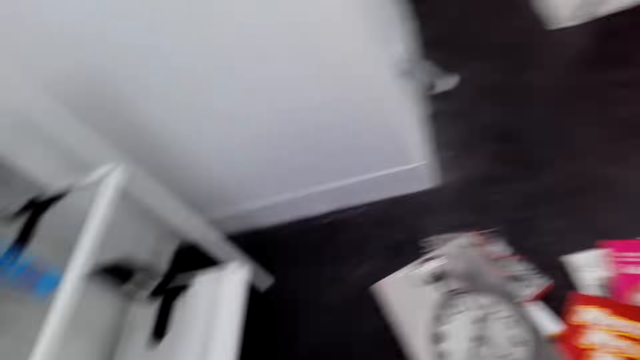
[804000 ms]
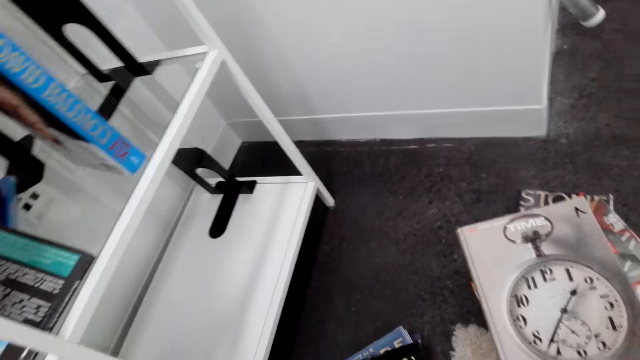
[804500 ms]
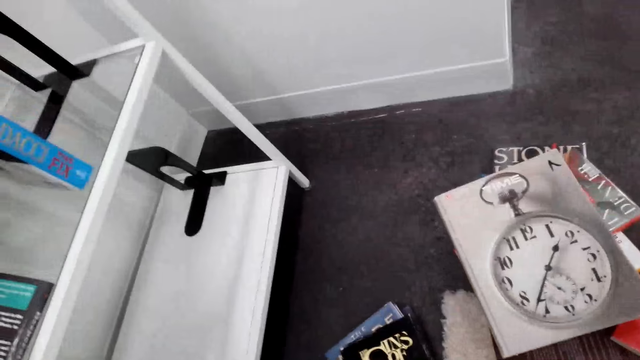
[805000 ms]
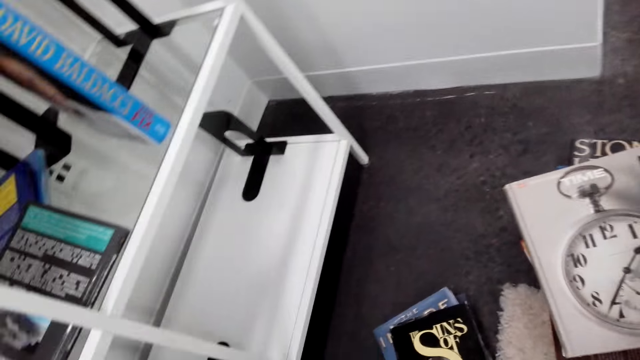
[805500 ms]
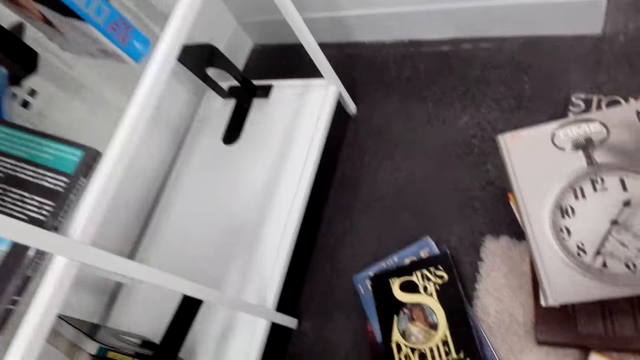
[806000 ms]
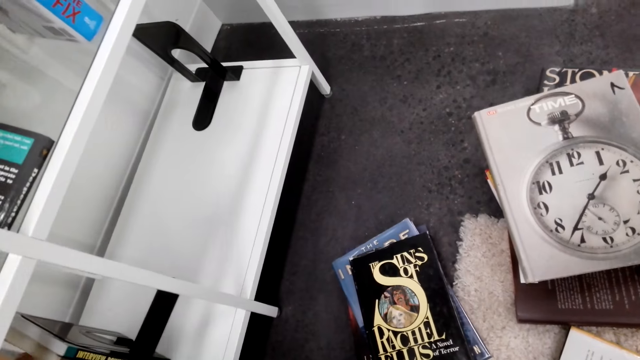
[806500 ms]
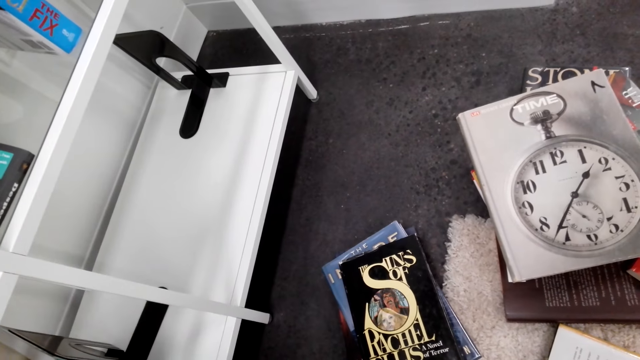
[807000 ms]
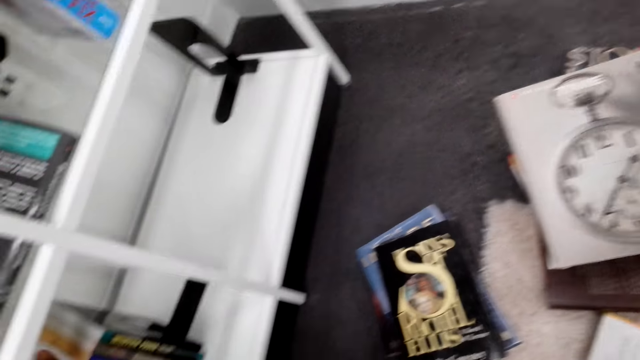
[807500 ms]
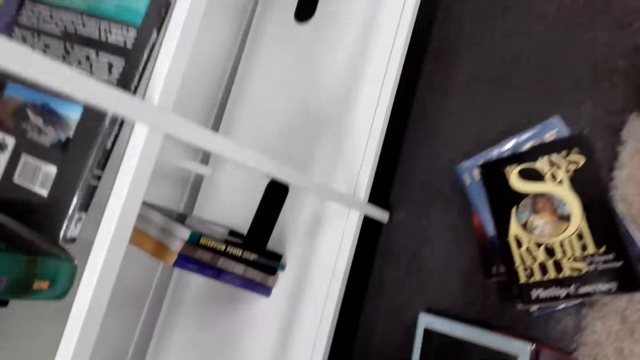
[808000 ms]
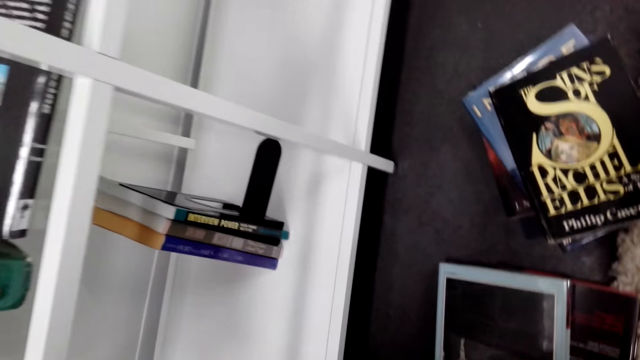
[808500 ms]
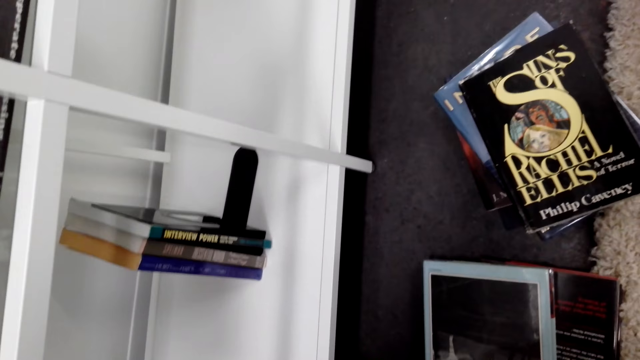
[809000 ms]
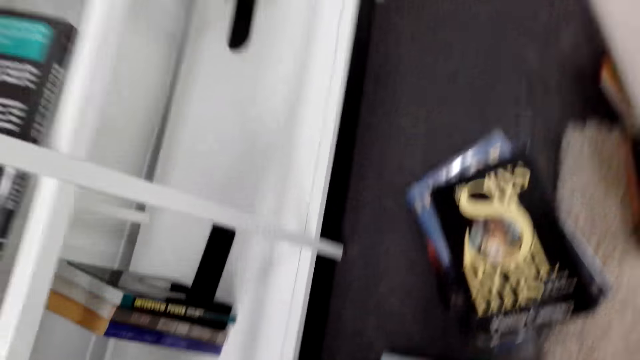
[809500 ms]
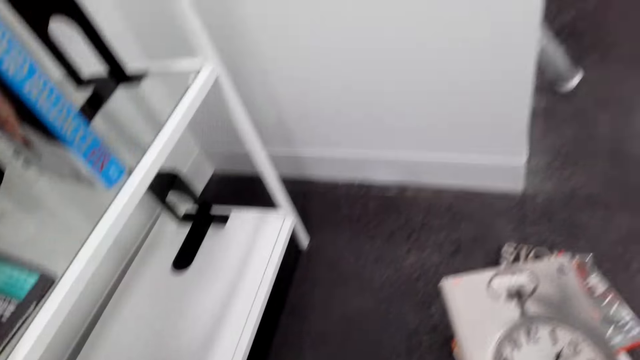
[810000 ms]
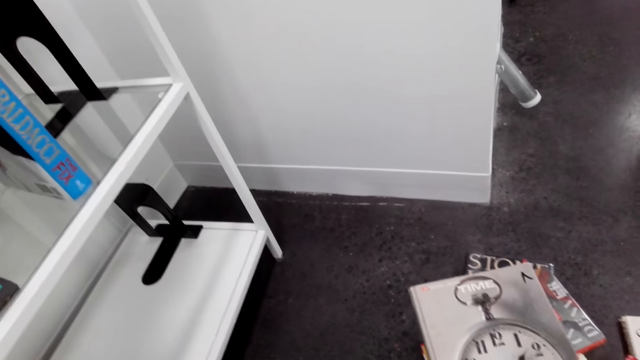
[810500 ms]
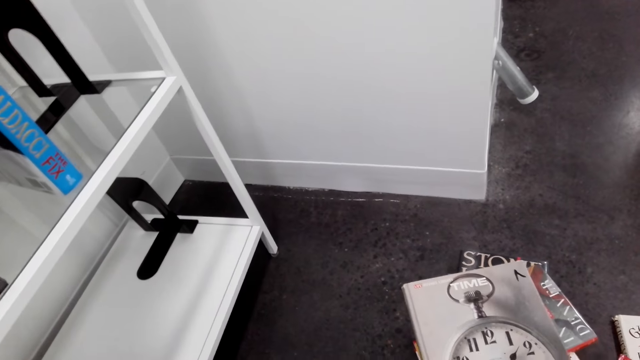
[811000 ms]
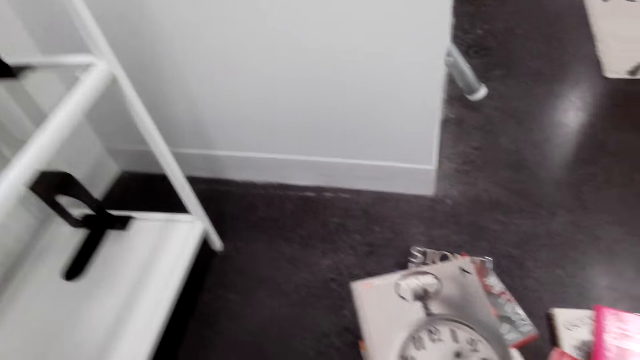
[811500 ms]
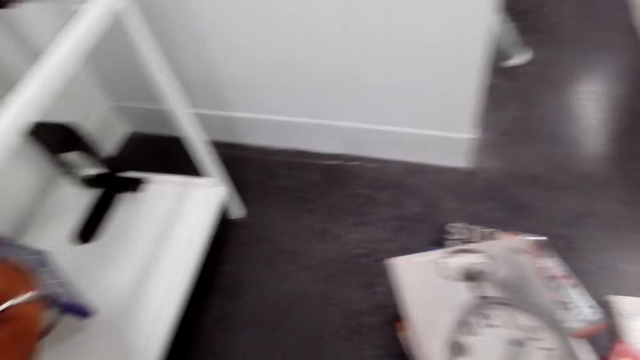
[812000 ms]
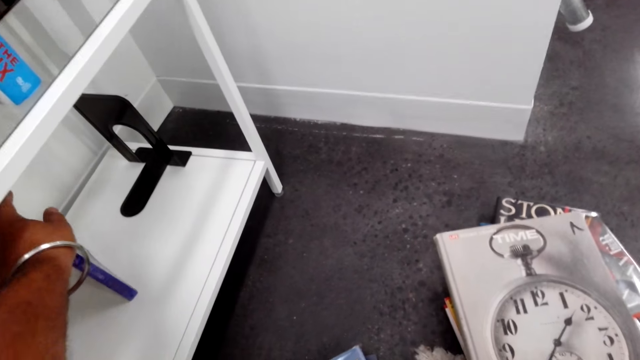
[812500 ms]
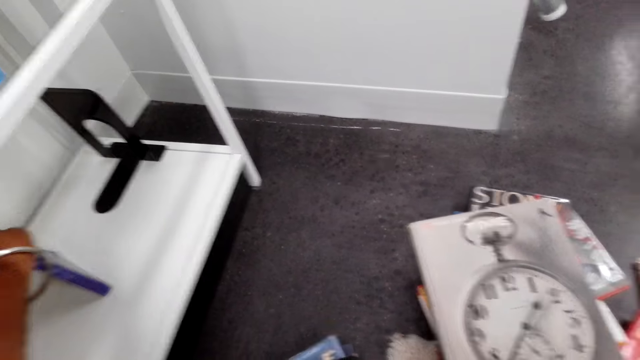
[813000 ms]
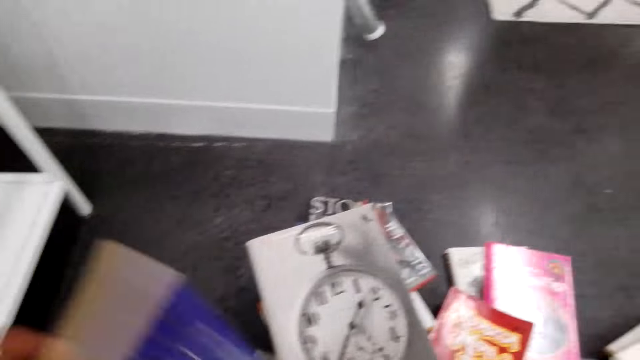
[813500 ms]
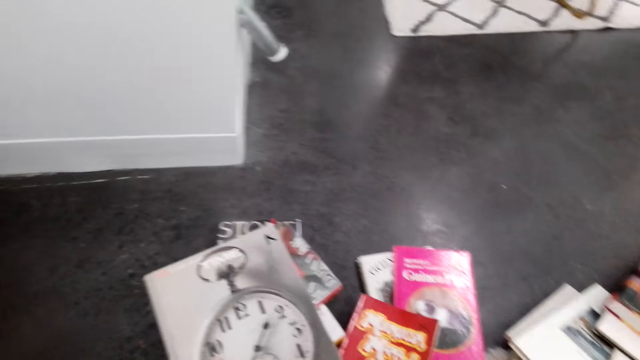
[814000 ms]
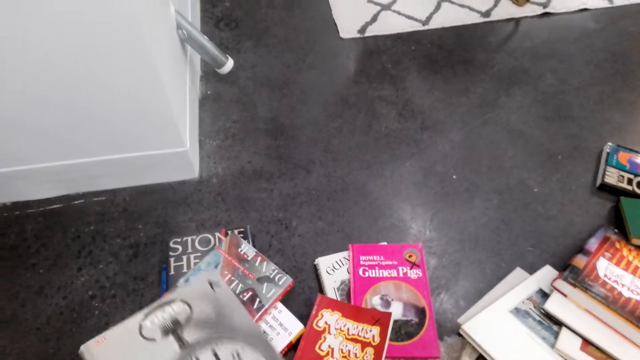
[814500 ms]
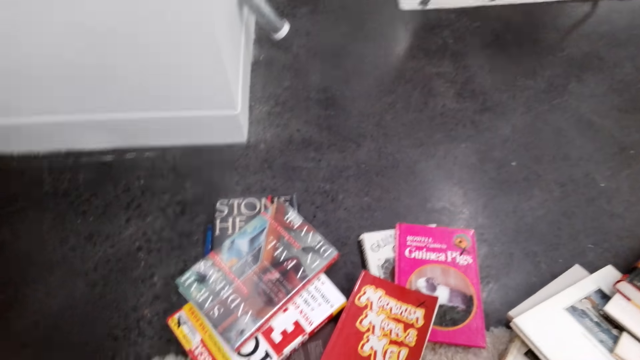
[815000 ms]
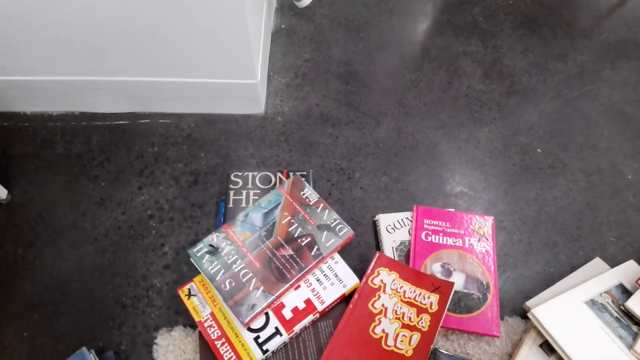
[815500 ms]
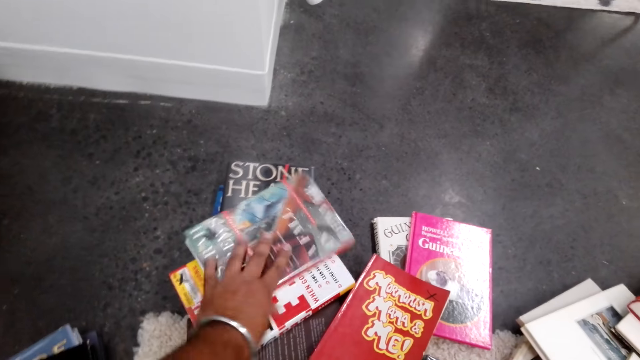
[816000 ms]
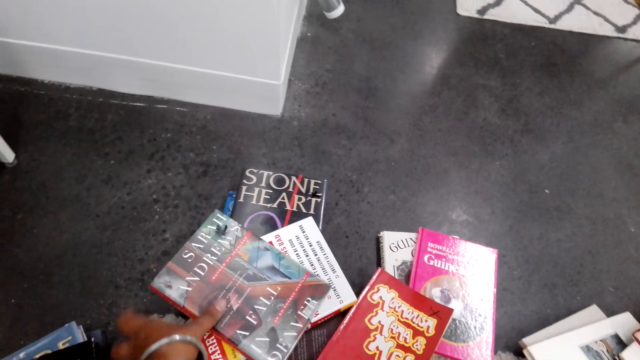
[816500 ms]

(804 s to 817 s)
The camera wearer turns with the book to the bookshelf. He stares round at the books on the floor near the bookshelf. He holds the book in his hand inside the bookshelf. He puts the book on the bookshelf. He drops a book on the floor from the bookshelf. He collects the other books on the floor.

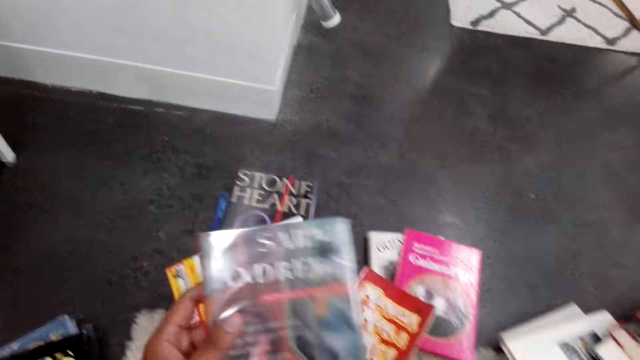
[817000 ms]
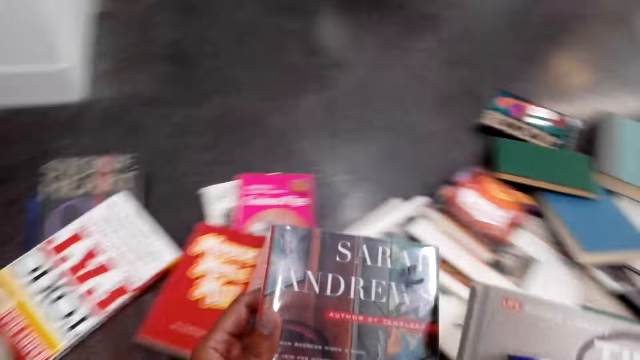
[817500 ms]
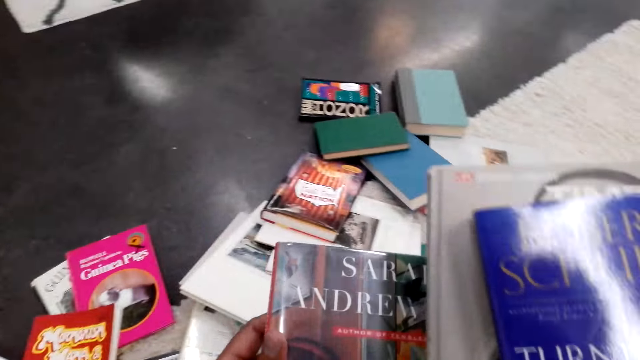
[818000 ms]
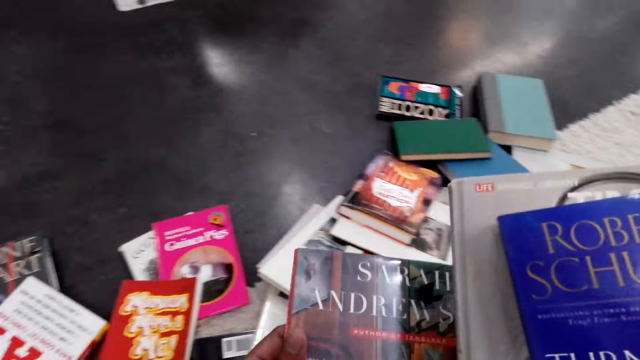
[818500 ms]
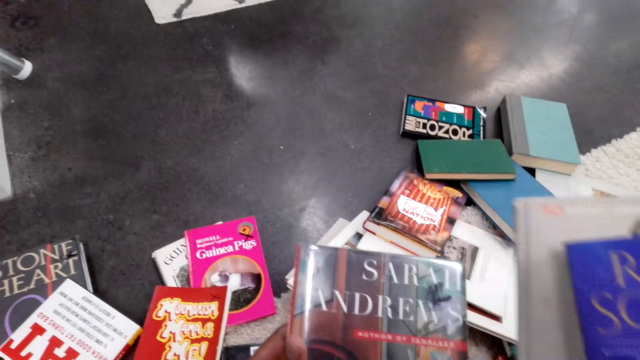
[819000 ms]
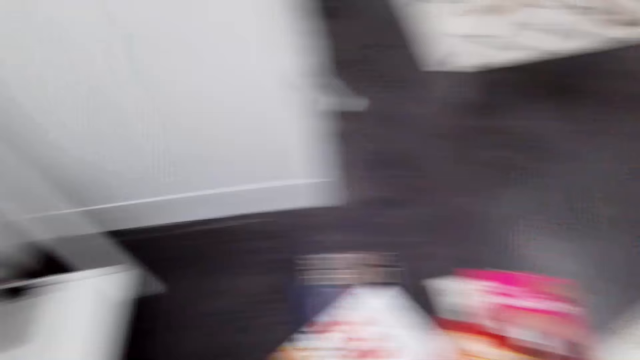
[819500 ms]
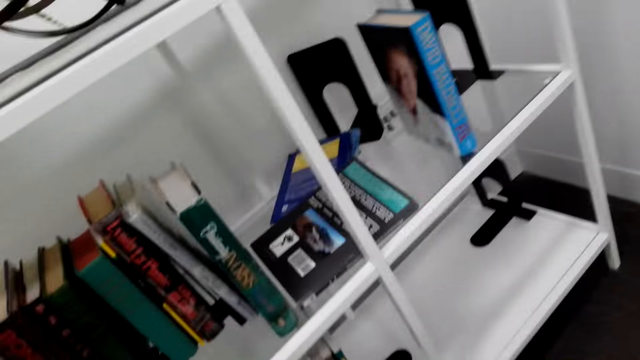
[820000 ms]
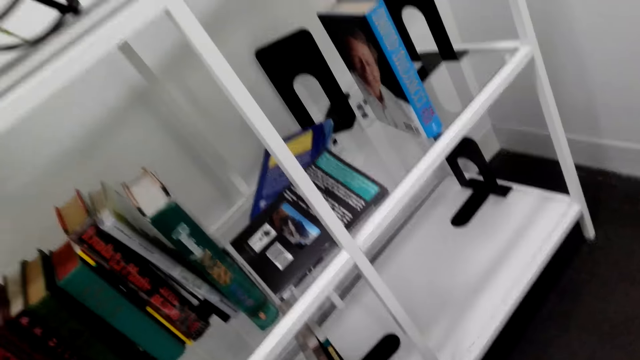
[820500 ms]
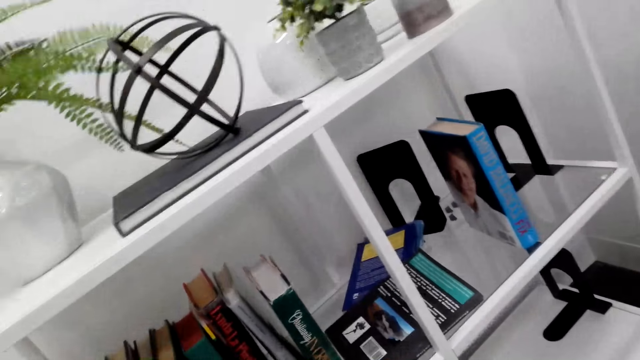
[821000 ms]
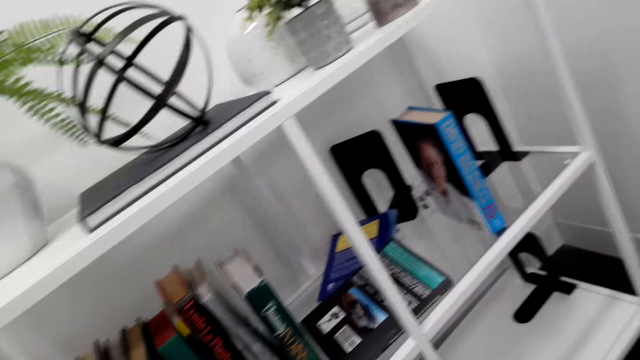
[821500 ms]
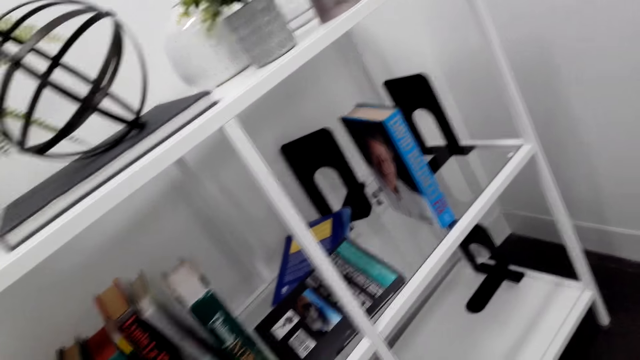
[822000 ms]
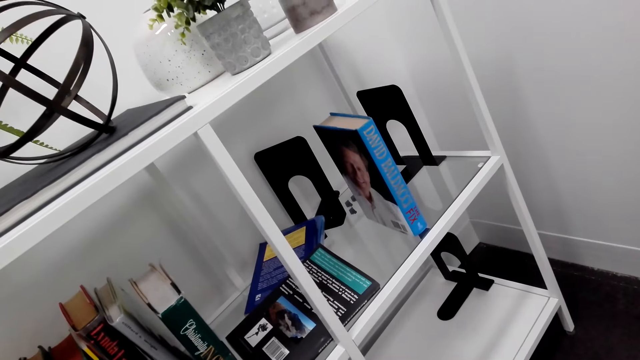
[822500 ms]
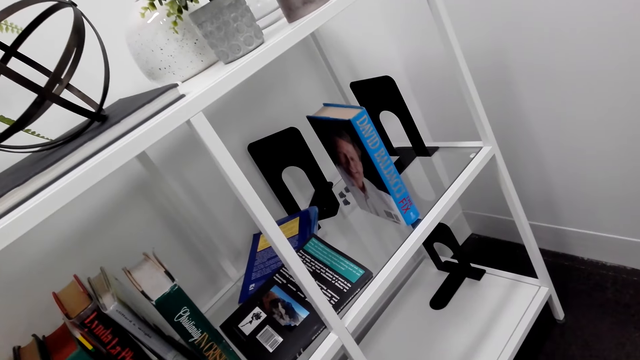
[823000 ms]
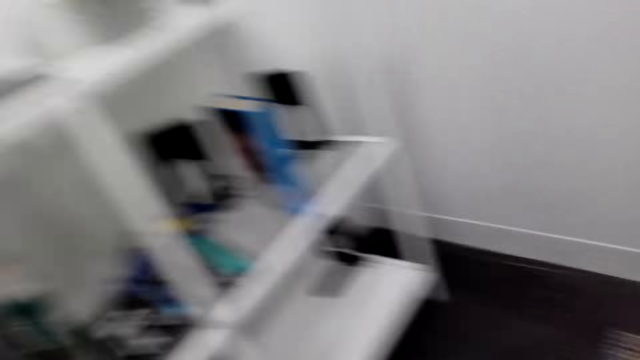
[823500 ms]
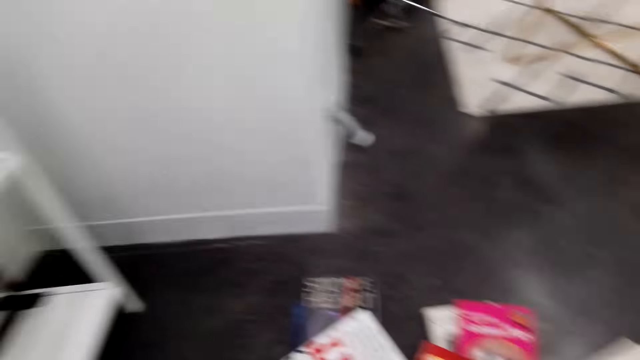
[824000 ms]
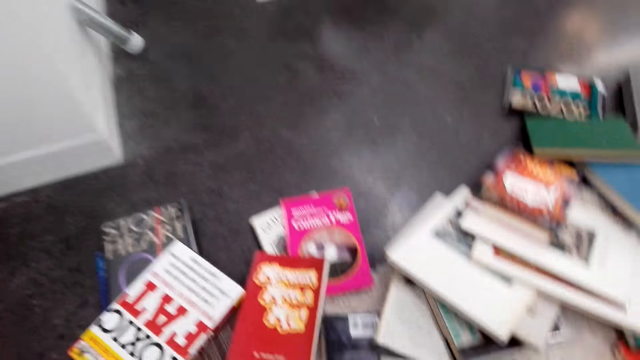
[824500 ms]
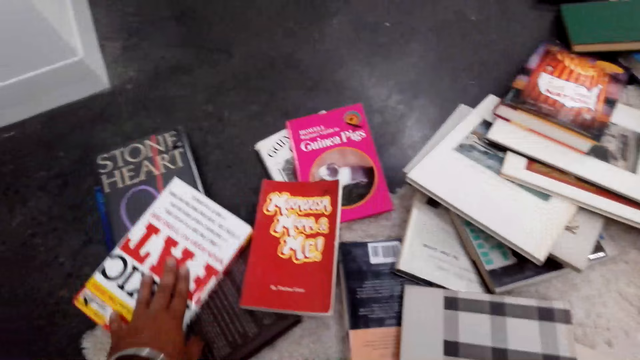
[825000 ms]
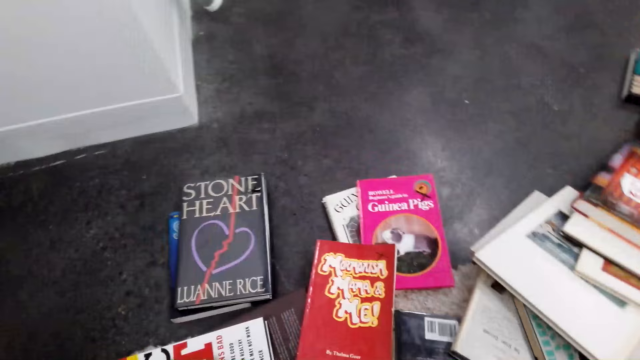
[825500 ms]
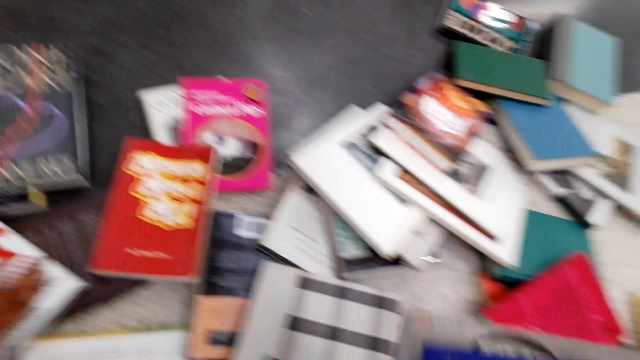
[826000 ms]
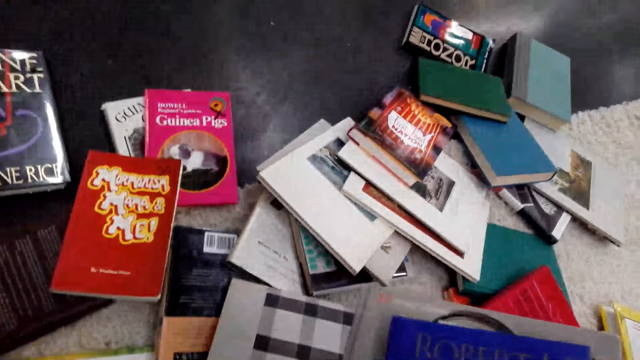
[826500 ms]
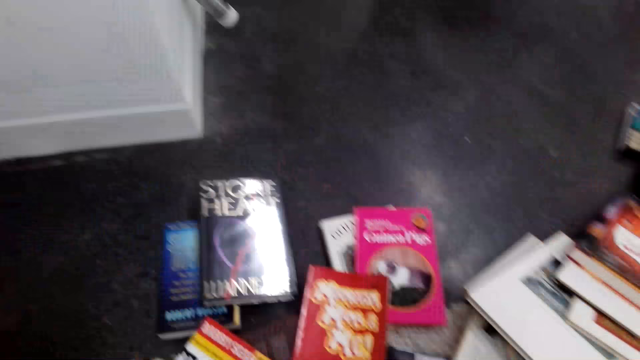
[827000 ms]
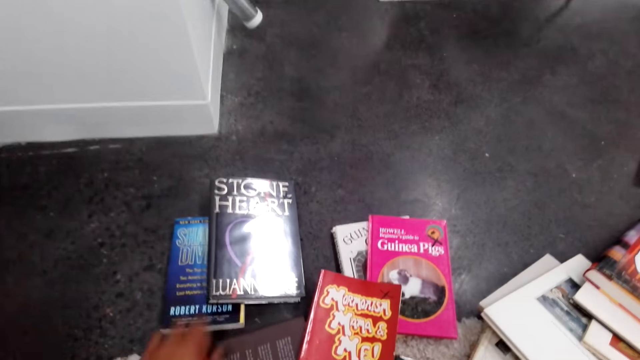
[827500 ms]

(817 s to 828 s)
The camera wearer stares at the books in his hands. He turns to the shelf with the books. He arranges the books in the bookshelf. He turns back to the books on the floor. He puts the book away.
